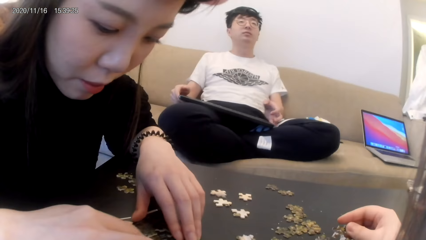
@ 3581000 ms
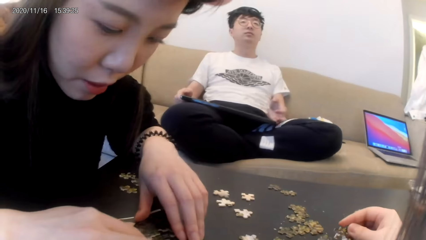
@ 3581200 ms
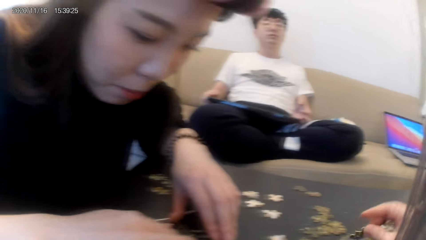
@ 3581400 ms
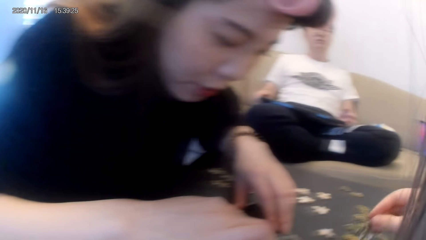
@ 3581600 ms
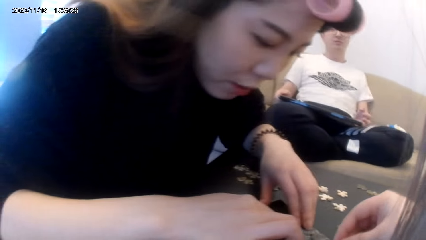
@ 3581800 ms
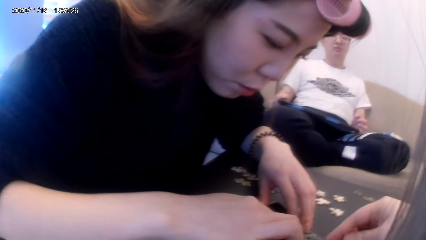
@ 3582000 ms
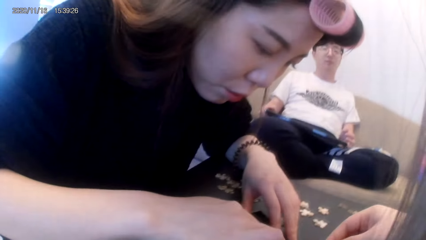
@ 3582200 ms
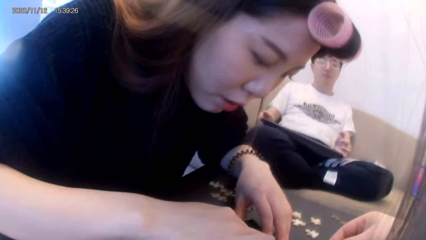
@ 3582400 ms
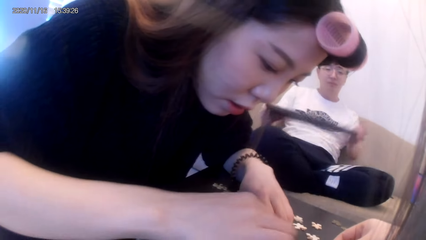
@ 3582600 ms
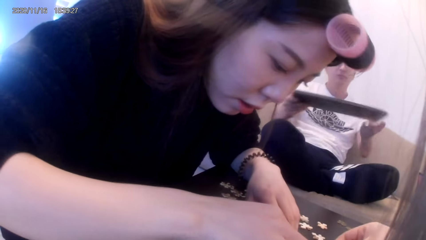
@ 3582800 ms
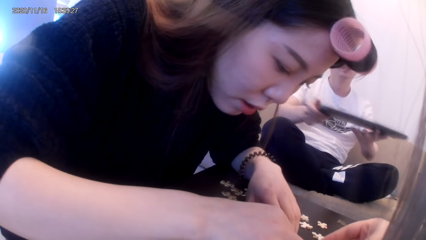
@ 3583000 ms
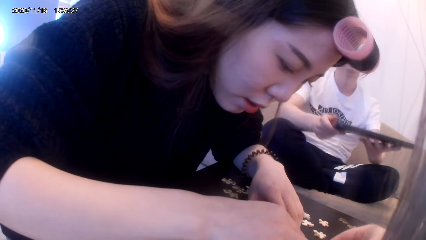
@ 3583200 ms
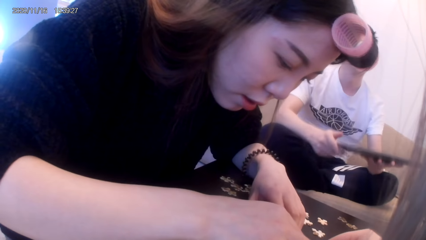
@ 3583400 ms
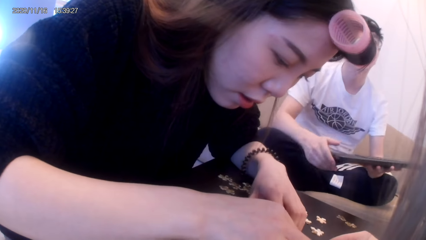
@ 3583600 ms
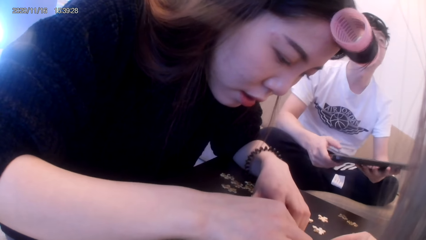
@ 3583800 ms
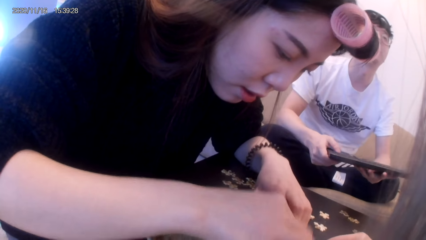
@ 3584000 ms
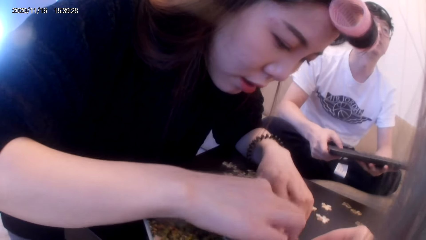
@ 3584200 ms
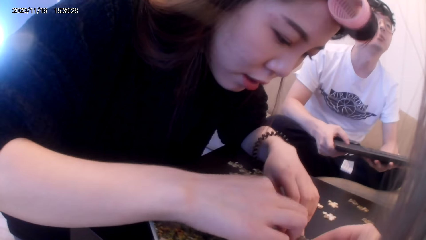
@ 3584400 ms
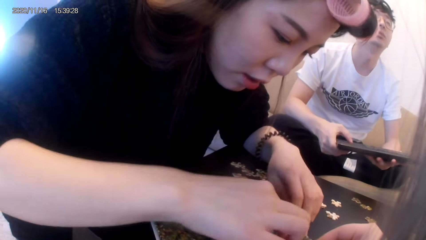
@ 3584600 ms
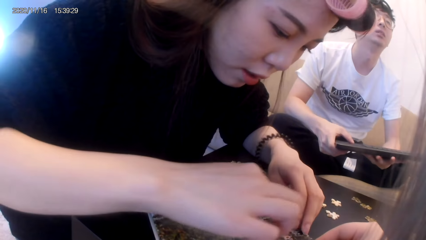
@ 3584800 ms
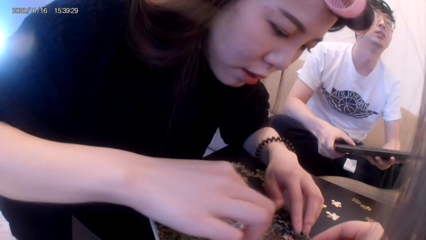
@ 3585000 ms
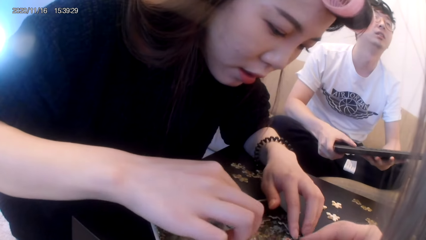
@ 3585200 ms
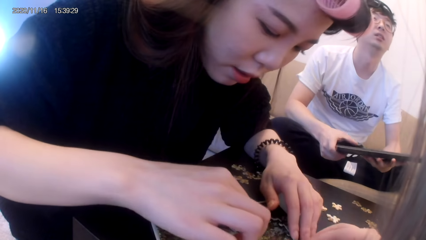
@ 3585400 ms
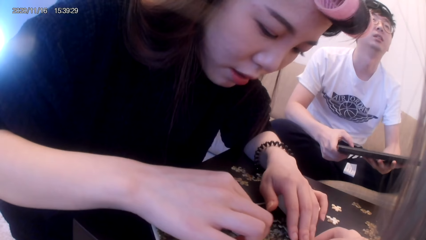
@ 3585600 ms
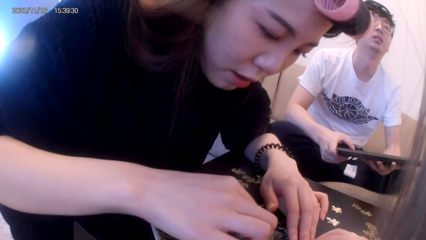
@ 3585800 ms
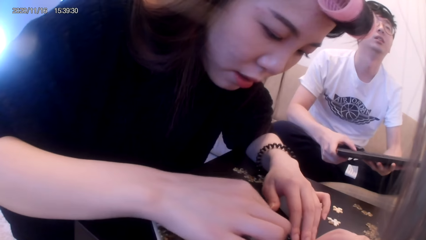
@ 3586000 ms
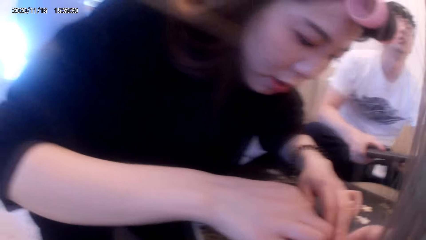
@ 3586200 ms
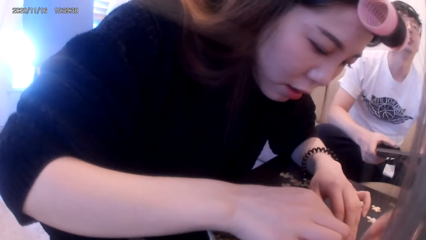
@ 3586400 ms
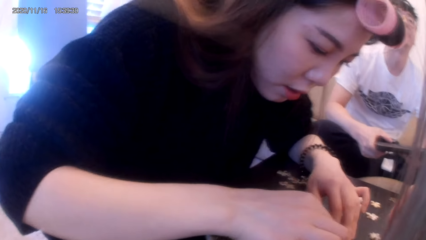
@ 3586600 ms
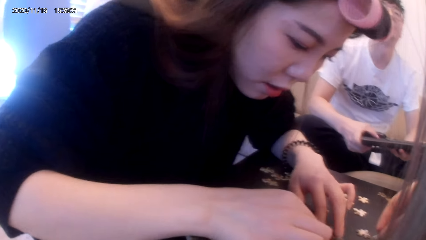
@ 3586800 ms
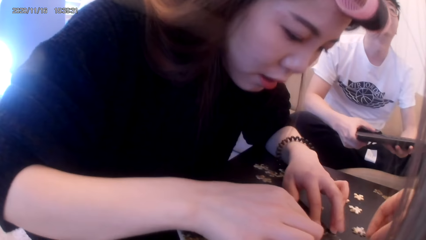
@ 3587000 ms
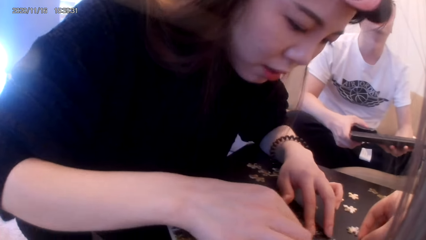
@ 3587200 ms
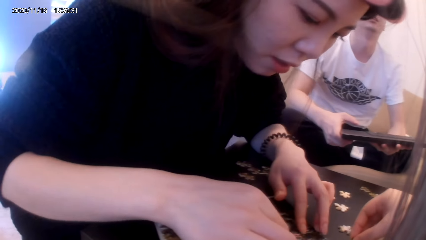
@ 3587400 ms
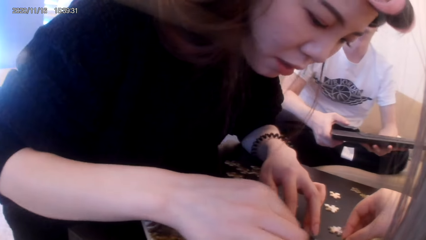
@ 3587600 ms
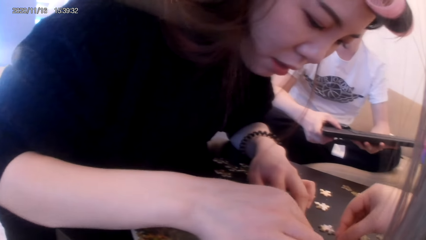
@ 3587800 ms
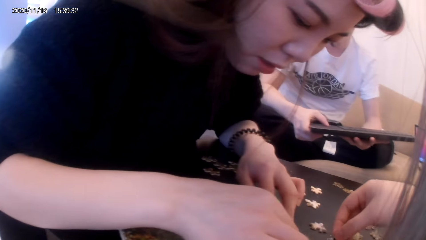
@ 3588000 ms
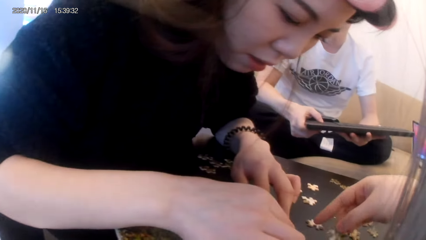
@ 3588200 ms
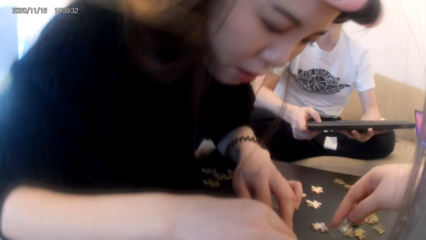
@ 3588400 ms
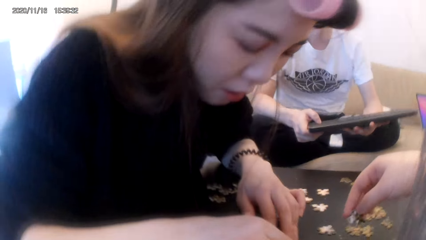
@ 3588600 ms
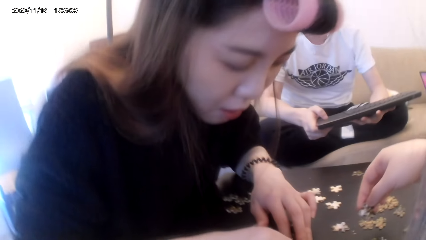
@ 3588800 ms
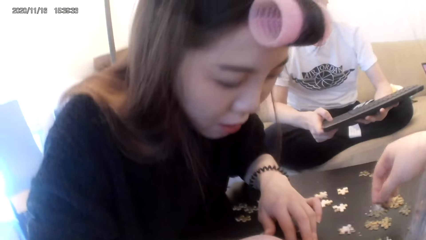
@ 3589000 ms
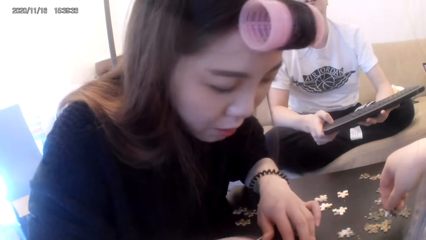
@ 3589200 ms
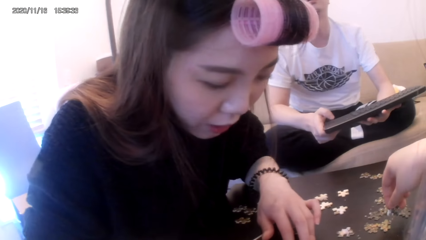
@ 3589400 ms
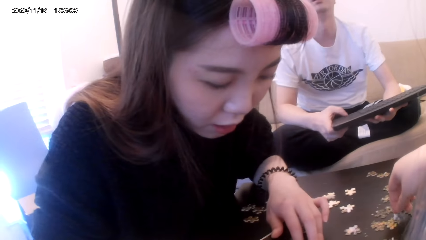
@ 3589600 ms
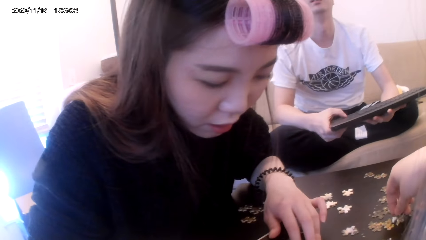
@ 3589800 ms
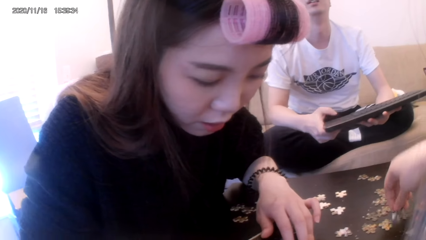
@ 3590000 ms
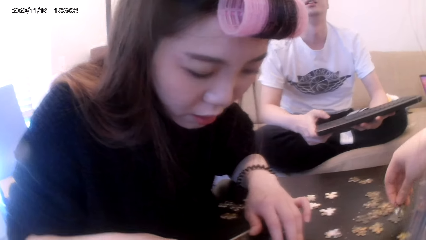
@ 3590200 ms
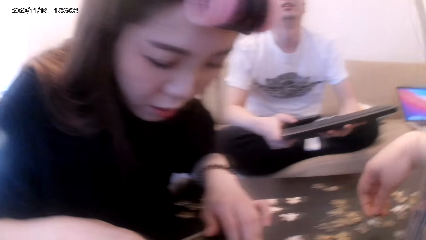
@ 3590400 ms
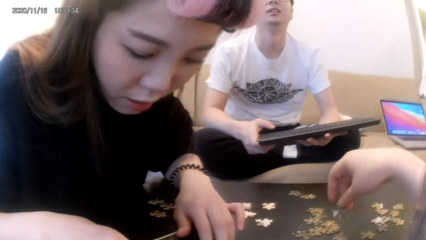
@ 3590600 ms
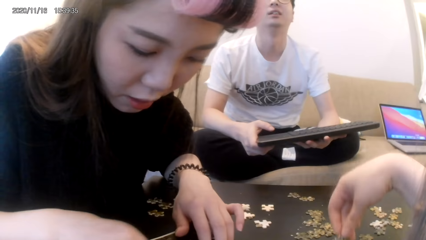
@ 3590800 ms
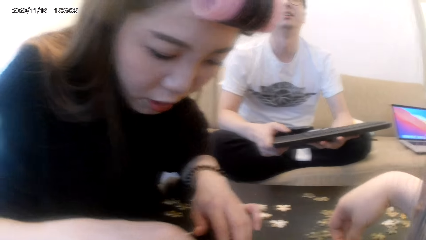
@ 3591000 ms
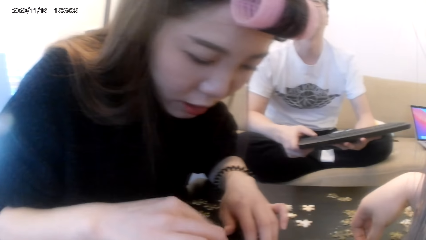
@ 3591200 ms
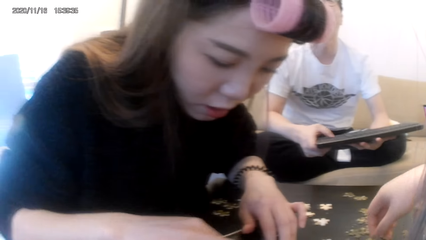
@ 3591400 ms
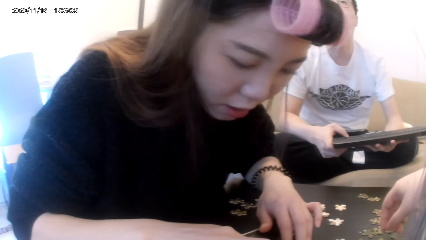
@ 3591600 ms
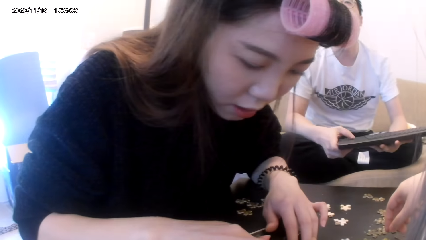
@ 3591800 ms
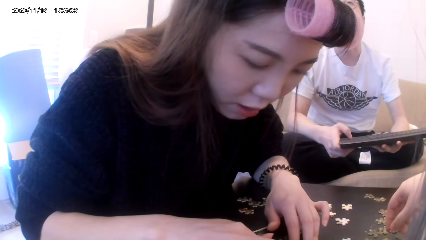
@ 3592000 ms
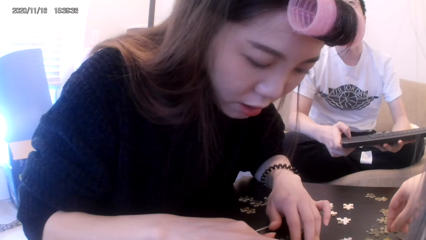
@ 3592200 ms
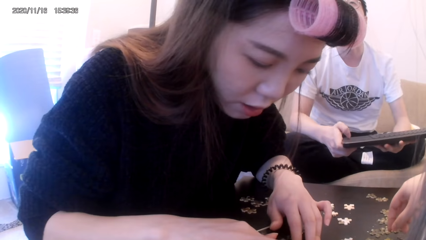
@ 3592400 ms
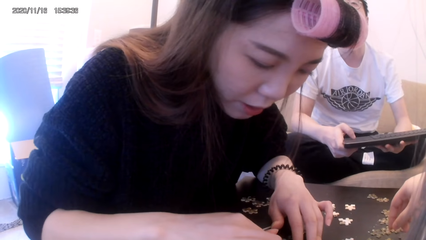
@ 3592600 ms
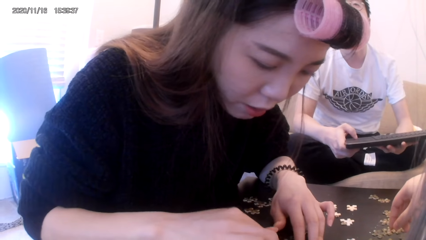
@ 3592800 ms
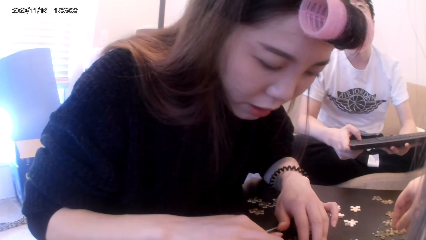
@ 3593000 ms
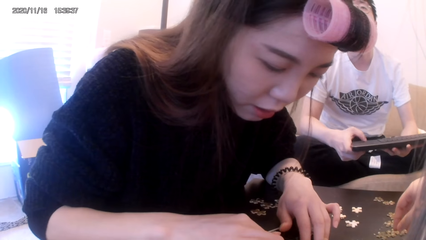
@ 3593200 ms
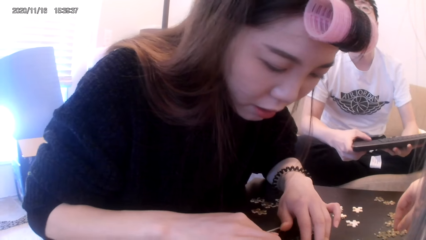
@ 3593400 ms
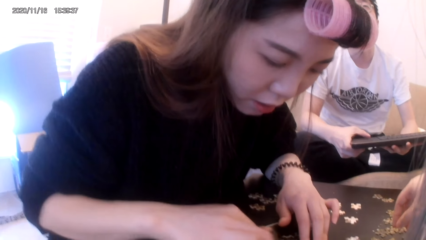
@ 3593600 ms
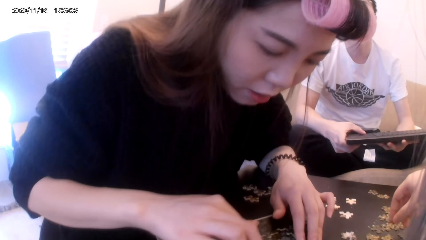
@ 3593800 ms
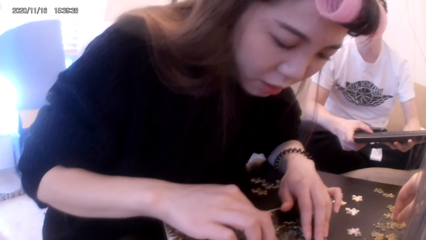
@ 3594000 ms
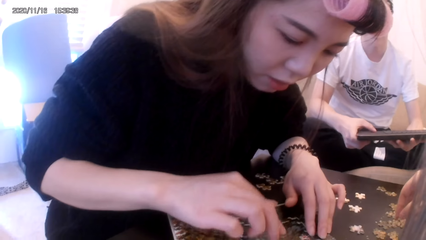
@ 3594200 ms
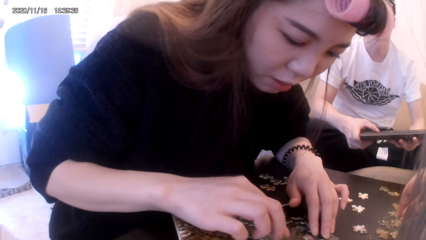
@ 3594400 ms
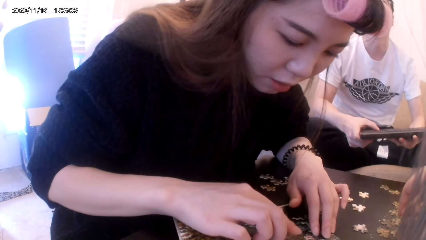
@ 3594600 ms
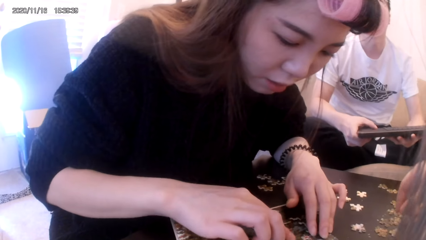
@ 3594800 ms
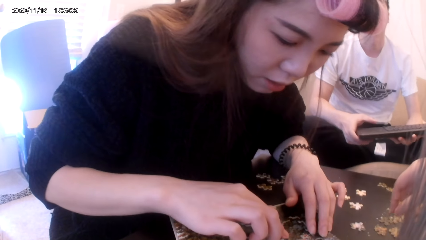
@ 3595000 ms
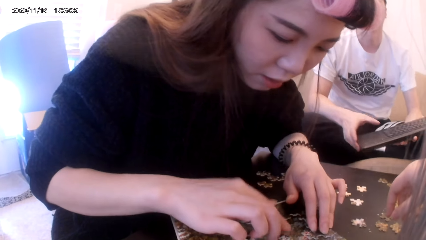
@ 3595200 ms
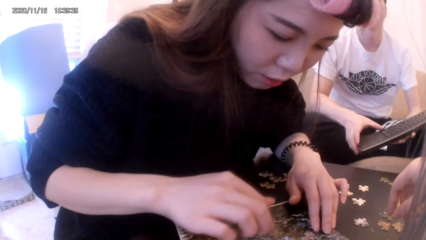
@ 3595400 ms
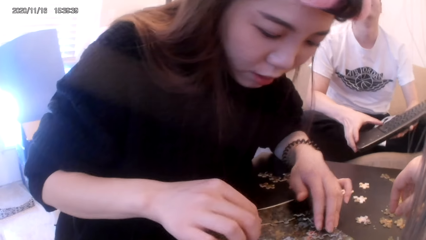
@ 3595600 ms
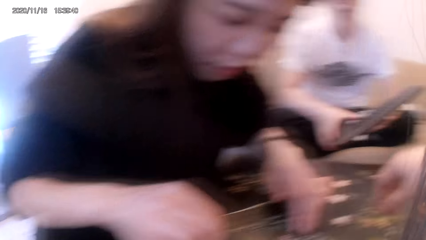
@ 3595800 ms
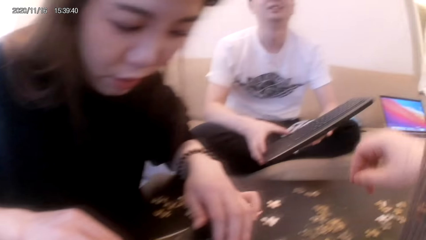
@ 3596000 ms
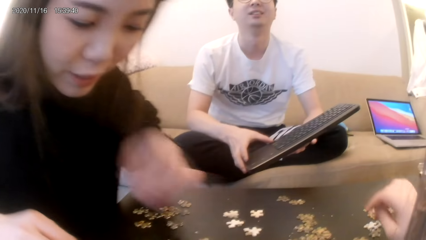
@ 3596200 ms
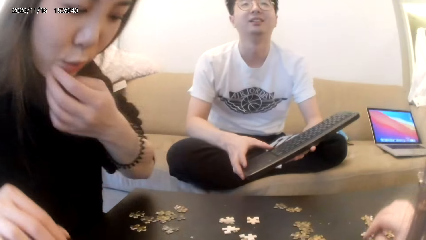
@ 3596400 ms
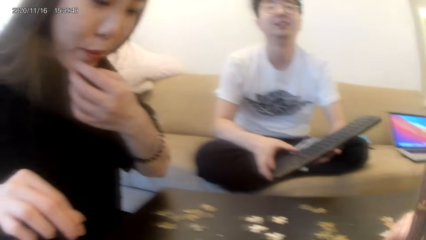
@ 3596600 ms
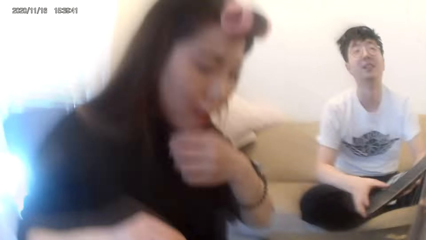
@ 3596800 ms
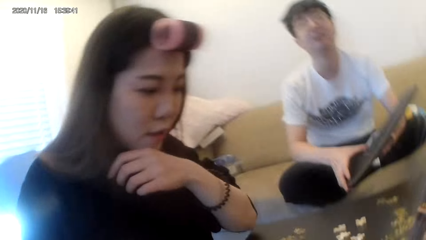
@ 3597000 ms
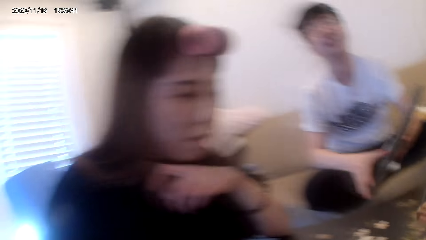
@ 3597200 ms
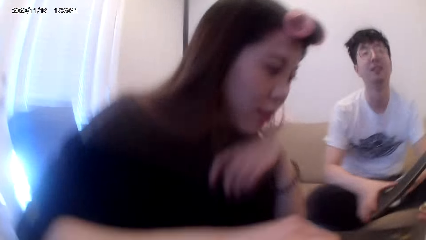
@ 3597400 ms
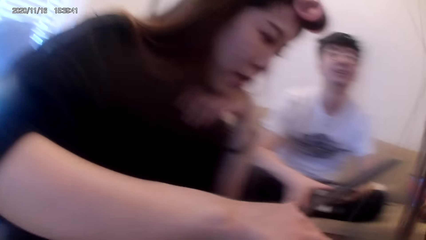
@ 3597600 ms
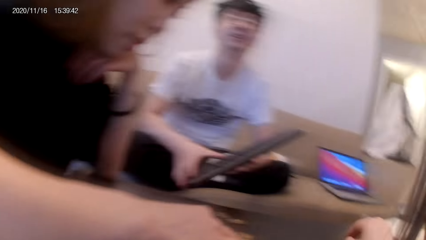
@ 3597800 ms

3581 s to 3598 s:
A woman arranges something. The camera wearer places a ribbon cut on the table. They converse with another woman and a man.
